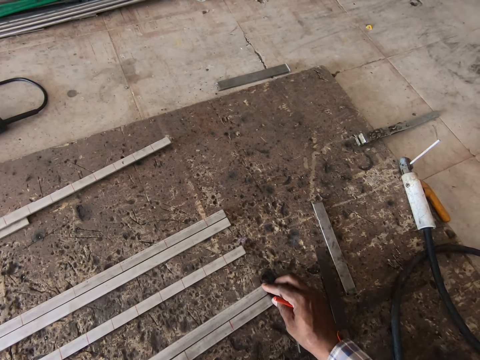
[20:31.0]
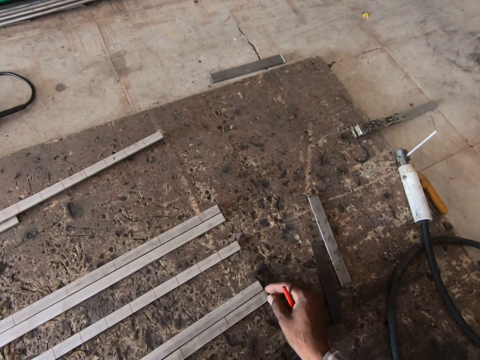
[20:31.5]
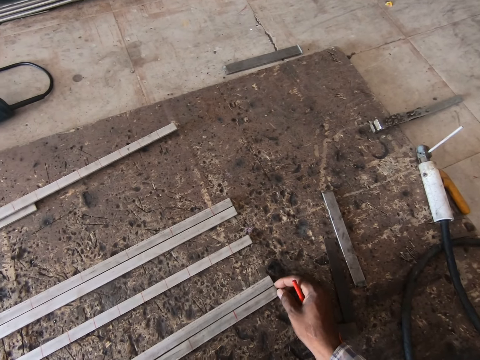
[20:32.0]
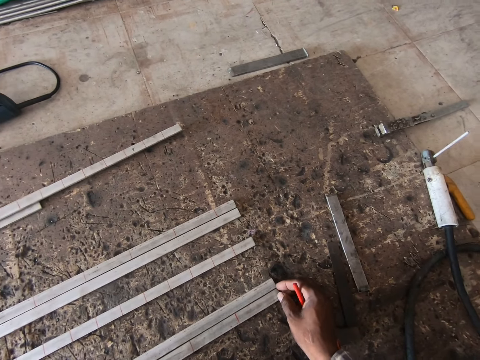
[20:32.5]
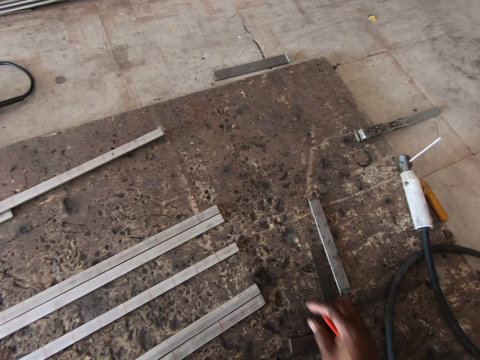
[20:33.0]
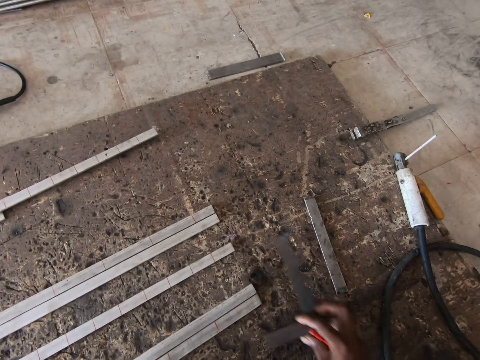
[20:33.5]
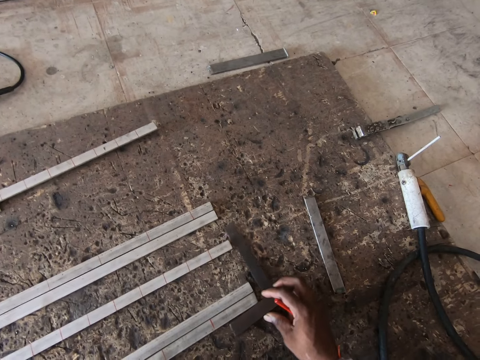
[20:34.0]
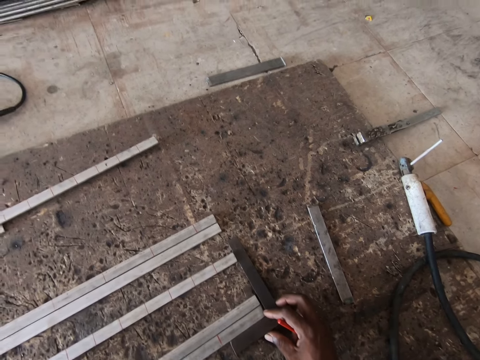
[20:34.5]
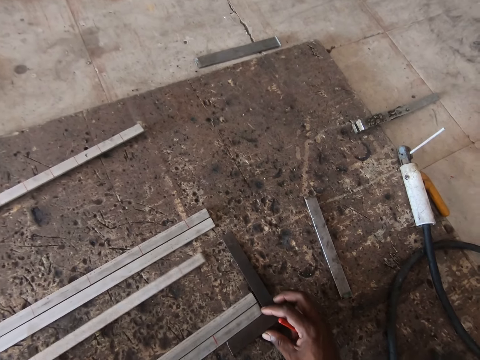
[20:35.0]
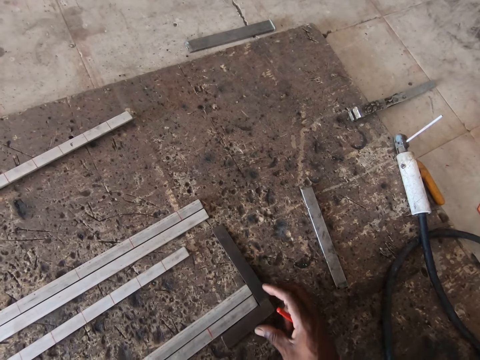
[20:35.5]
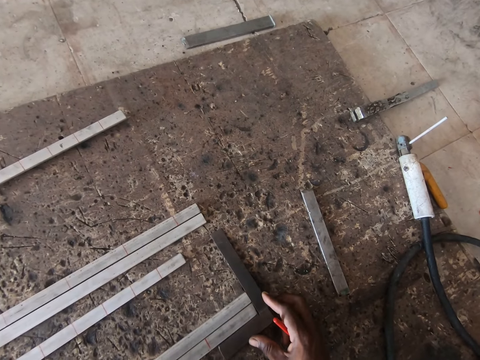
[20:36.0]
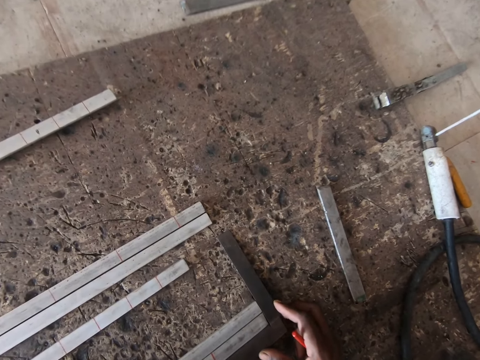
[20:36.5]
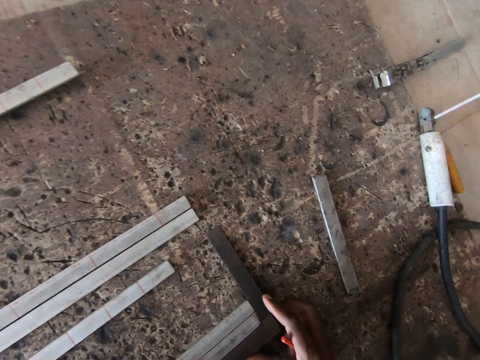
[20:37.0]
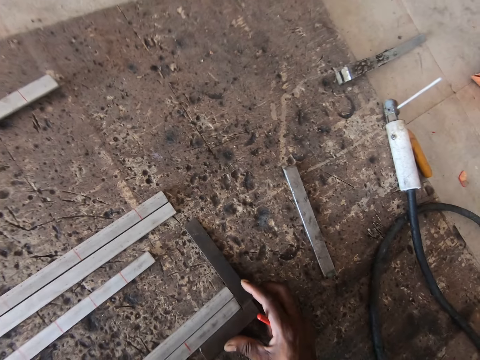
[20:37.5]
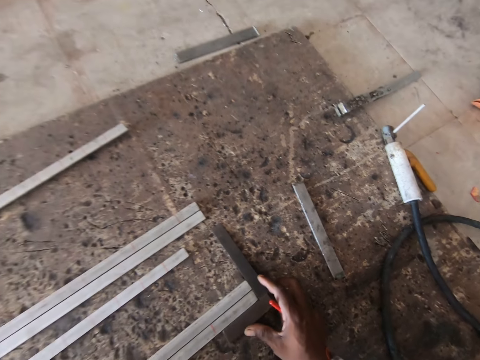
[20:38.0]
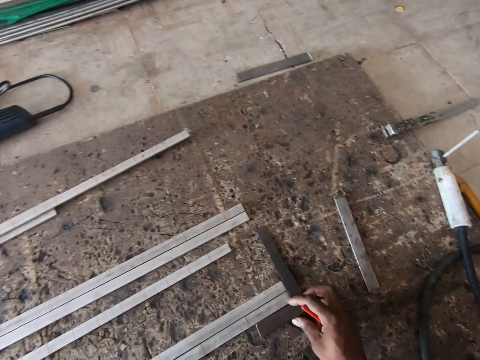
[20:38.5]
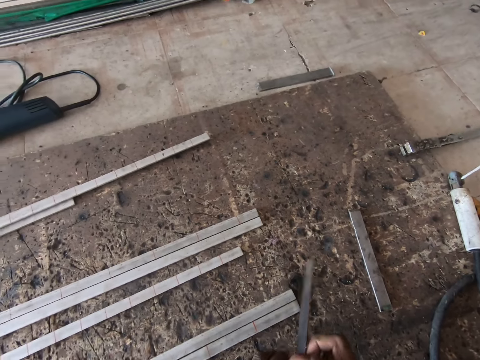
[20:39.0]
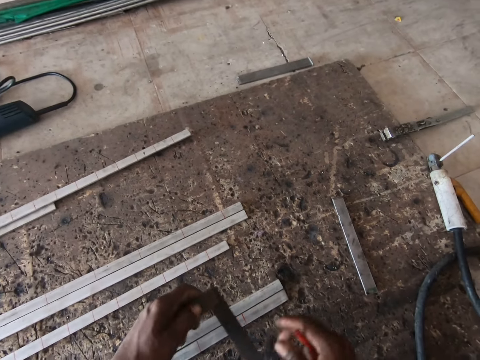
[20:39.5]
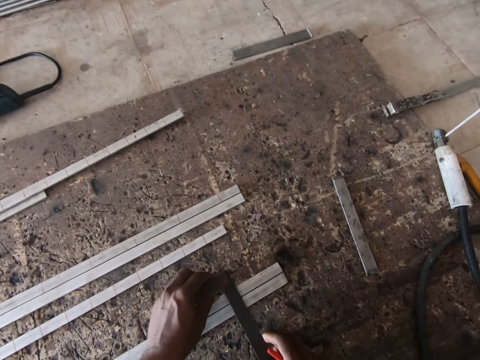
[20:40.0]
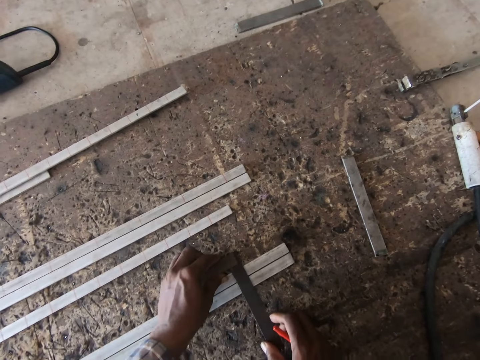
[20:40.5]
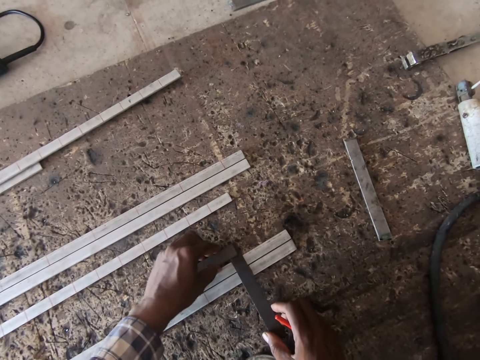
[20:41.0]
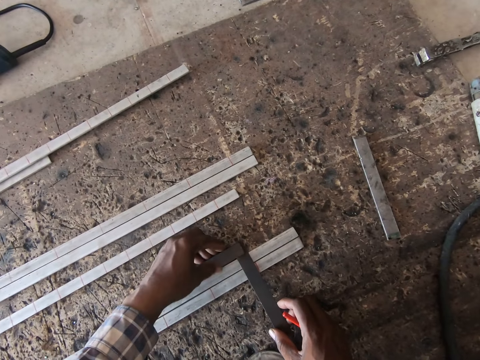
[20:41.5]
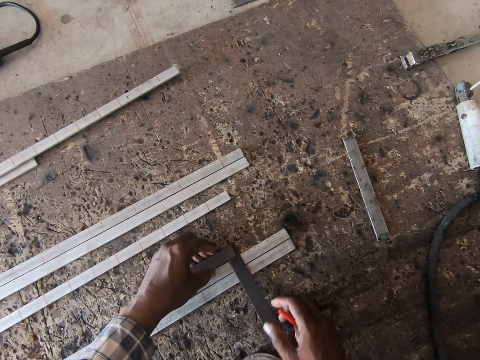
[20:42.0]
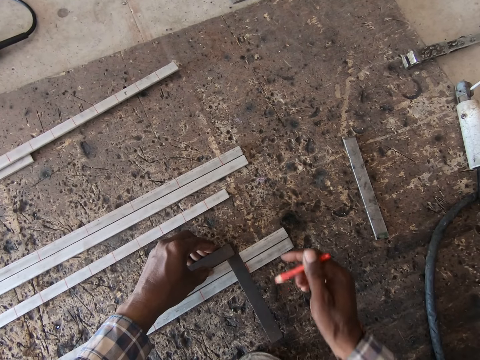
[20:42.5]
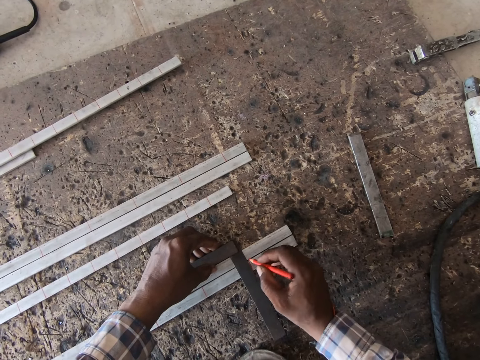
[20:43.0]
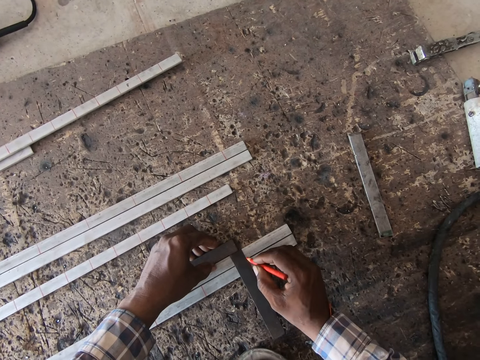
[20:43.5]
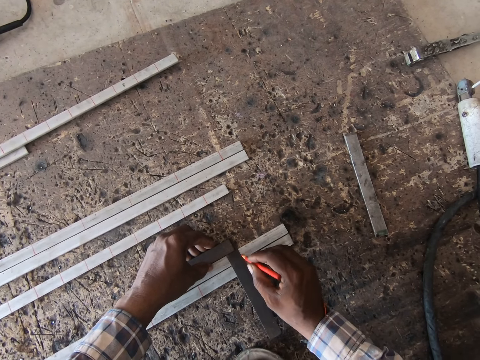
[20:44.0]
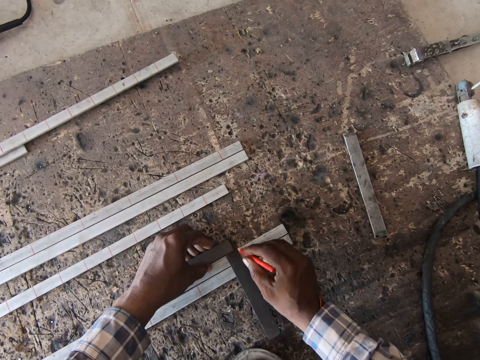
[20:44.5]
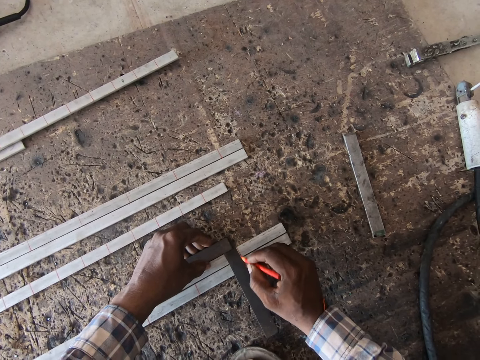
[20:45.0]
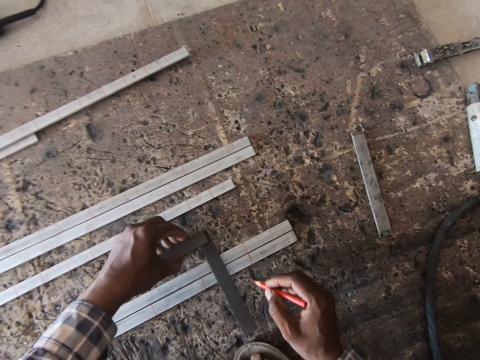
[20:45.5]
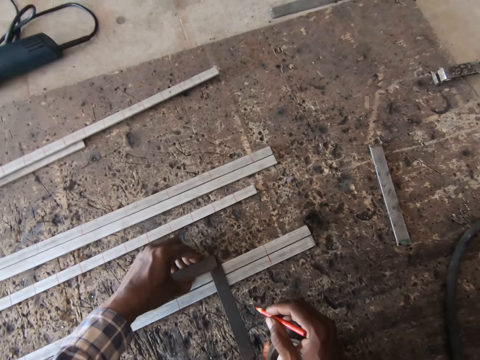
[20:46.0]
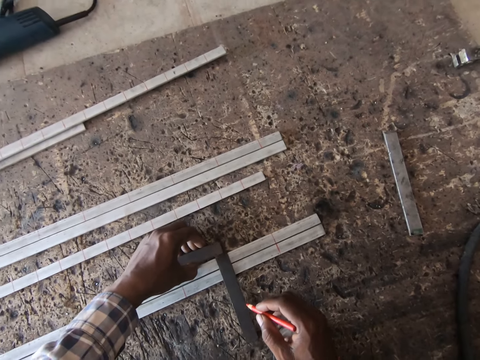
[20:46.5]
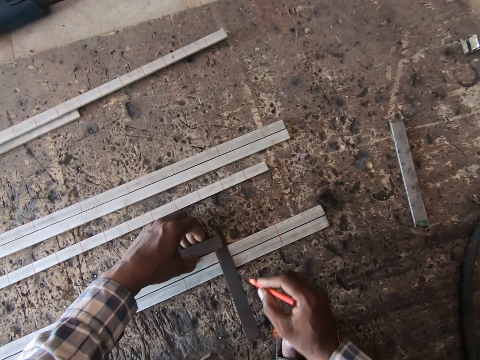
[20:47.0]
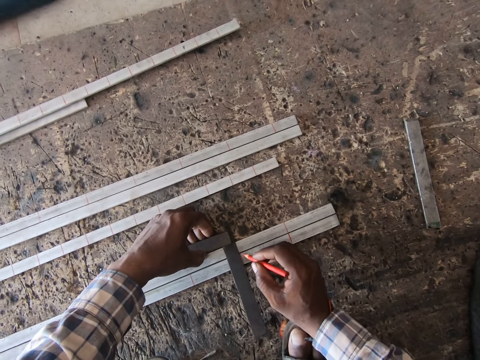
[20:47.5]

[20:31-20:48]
The camera wearer moves the try square on the floor with his right hand. He moves the metal rod with his left hand. He adjusts the metal rods with the try square tool. He lifts the try square with his right hand, holds the try square with his left hand, and places the try square on the metal rods with both hands. He measures the metal rod with the try square tool. He holds the try square on the metal rods with his left hand. He marks the metal rods with the colored pencil in his right hand. He moves the try square on the metal rods with his left hand. He measures the metal rod with the try square tool.

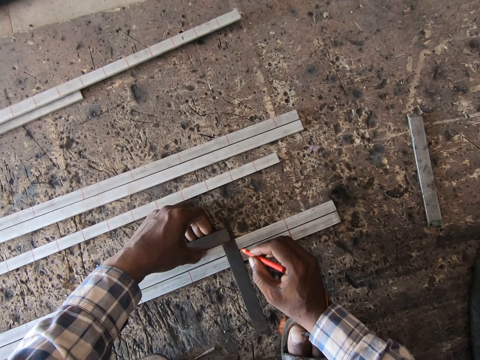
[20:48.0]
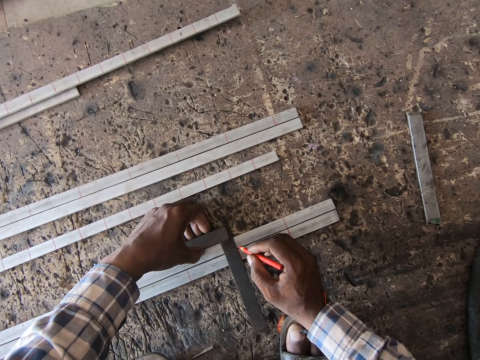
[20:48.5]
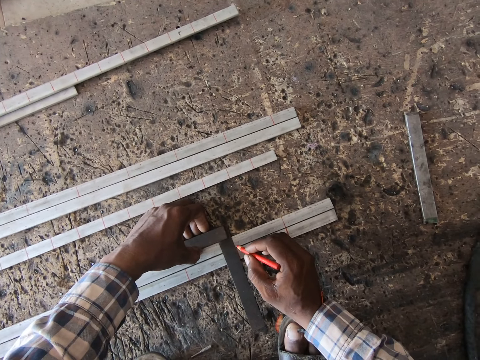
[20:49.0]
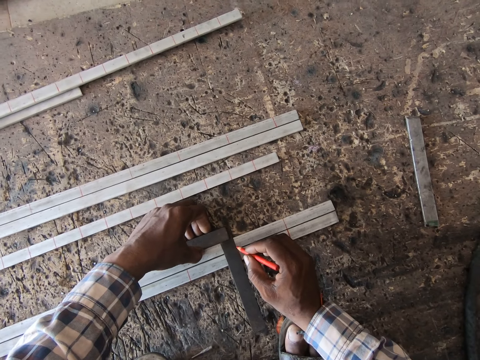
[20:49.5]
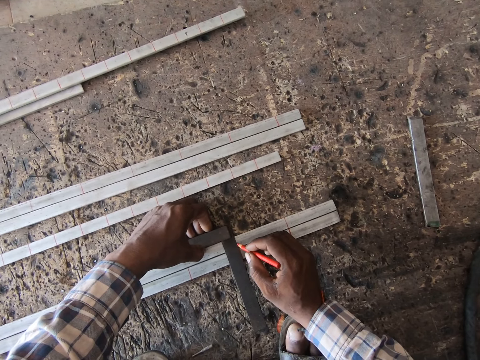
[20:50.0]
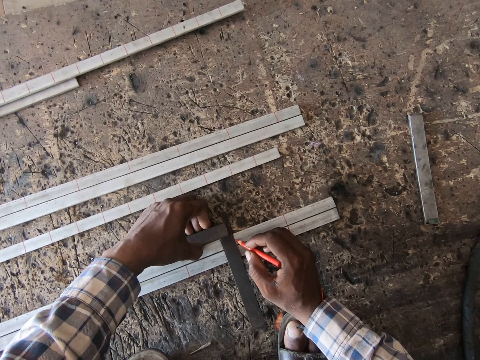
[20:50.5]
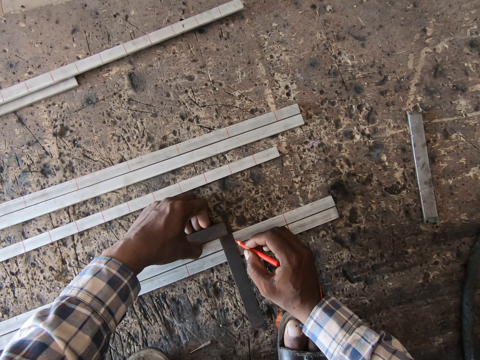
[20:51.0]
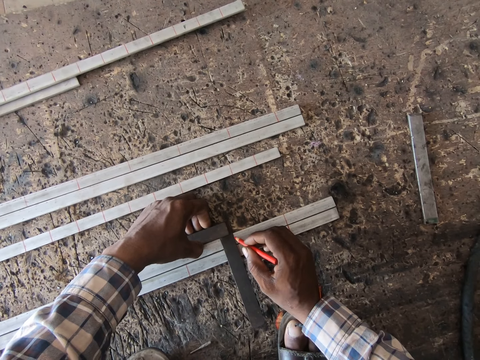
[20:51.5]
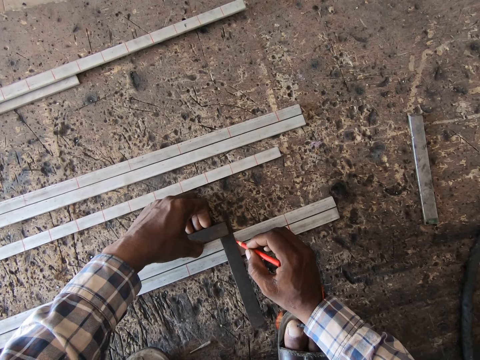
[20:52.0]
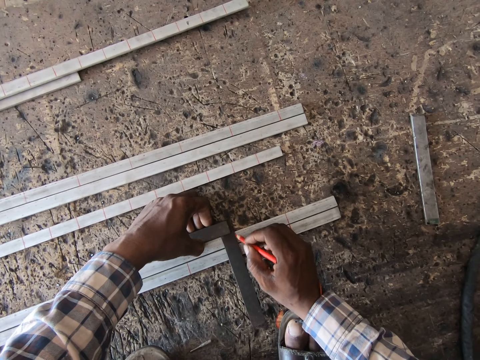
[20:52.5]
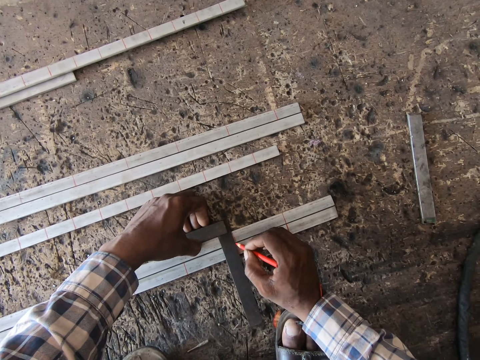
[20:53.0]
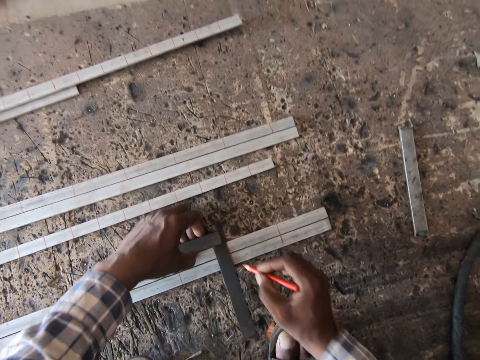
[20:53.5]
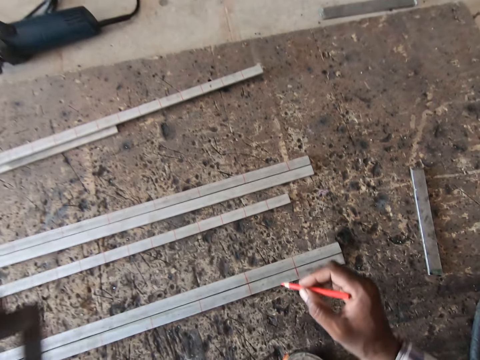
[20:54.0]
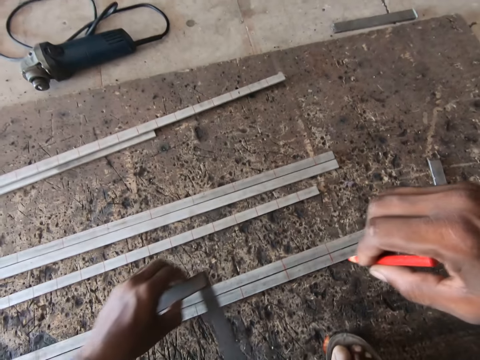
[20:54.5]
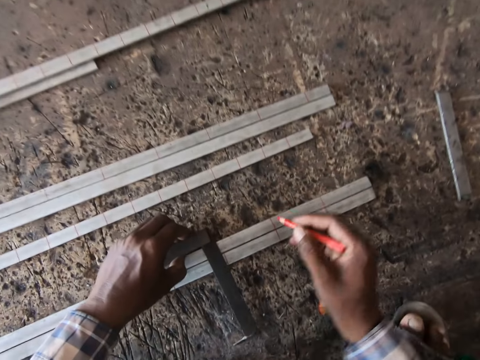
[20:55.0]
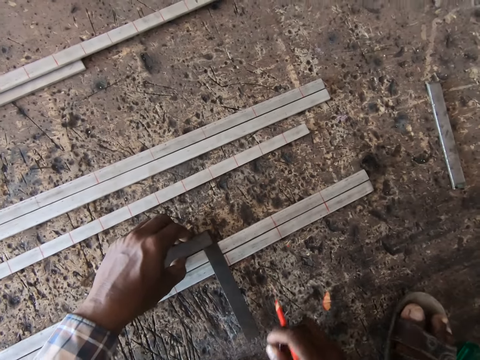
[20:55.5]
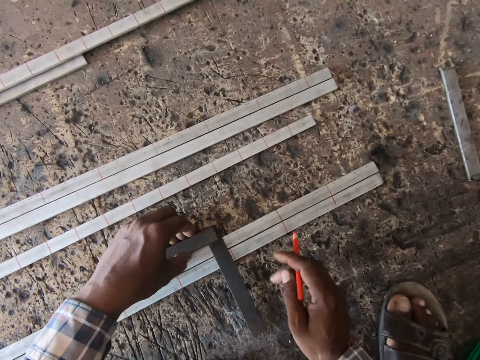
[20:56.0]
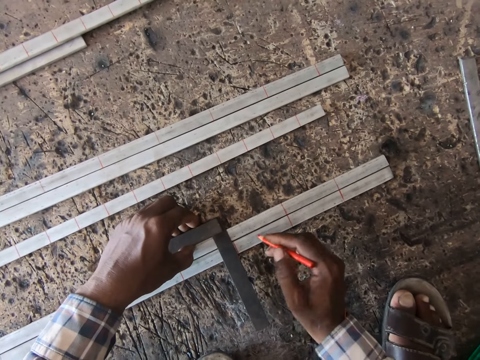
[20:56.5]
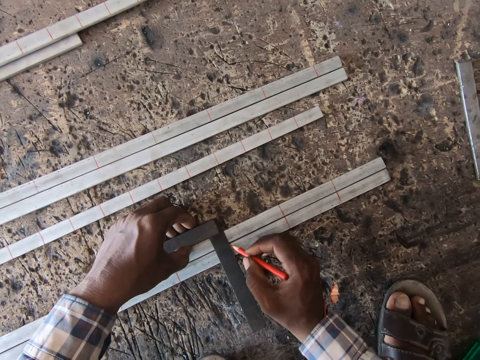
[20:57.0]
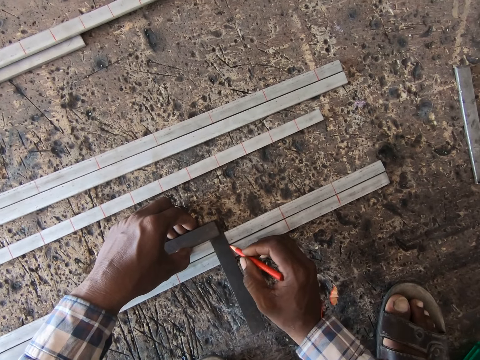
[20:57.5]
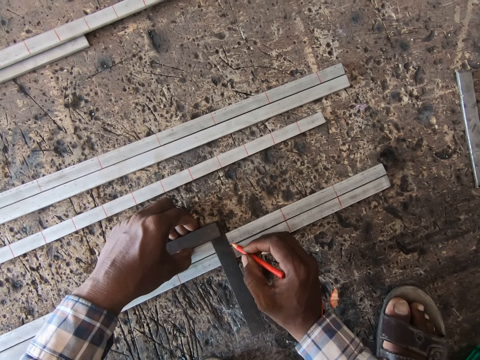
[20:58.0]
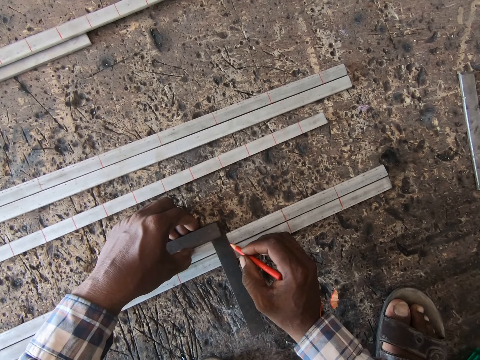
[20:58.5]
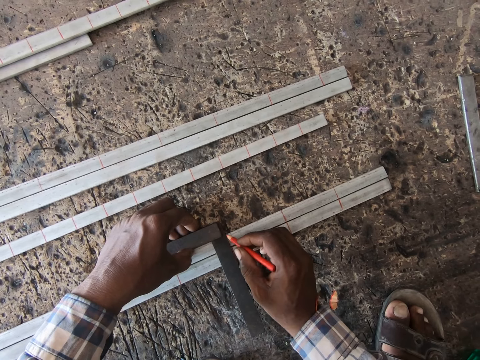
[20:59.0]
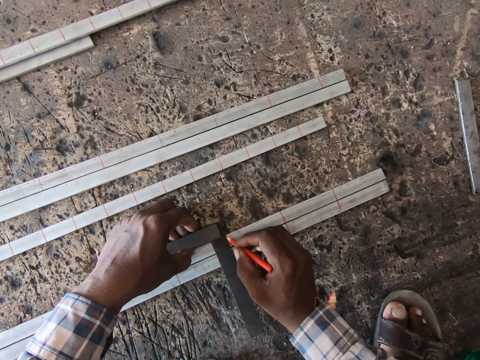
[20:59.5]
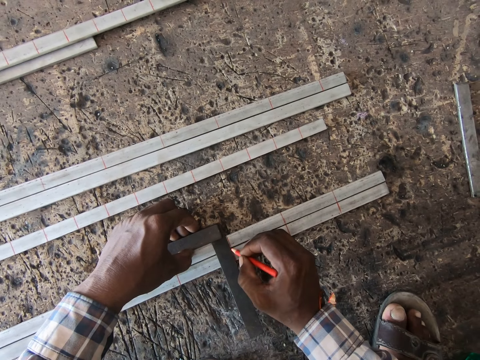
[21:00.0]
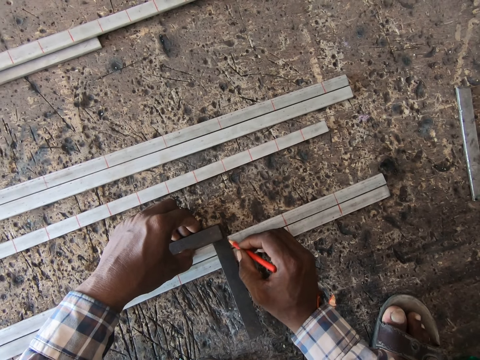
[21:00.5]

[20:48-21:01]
The camera wearer marks the metal rods with the colored pencil in his right hand. He moves the try square on the metal rods with his left hand. He measures the metal rod with the try square tool. He marks the metal rods with the colored pencil in his right hand.
